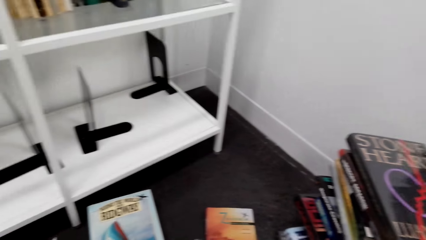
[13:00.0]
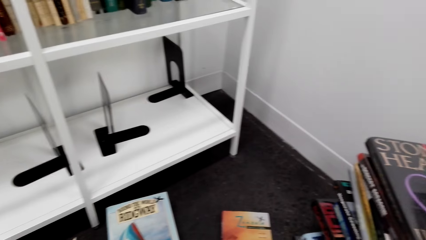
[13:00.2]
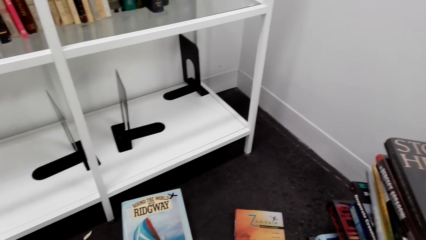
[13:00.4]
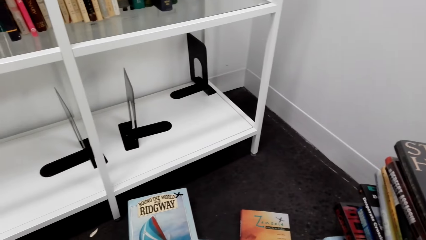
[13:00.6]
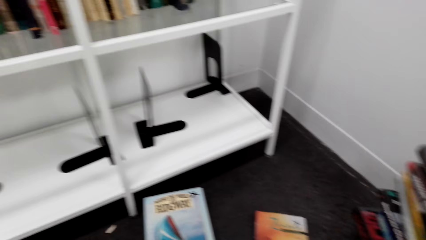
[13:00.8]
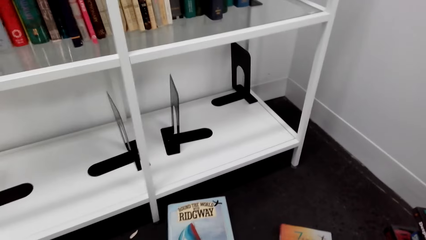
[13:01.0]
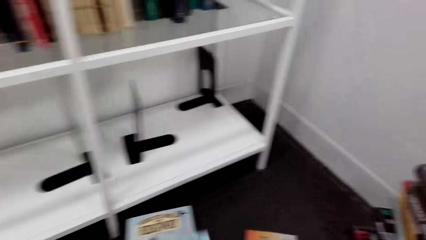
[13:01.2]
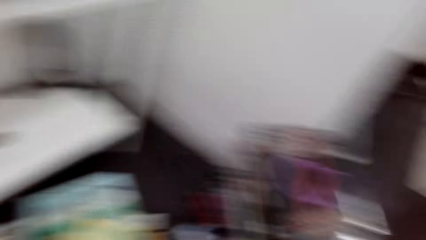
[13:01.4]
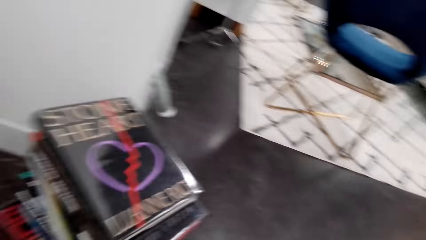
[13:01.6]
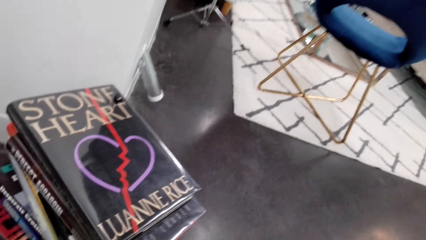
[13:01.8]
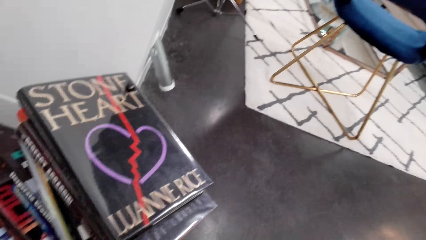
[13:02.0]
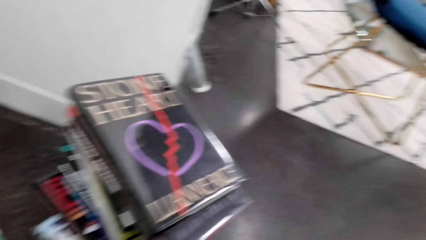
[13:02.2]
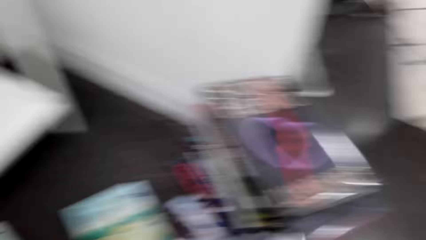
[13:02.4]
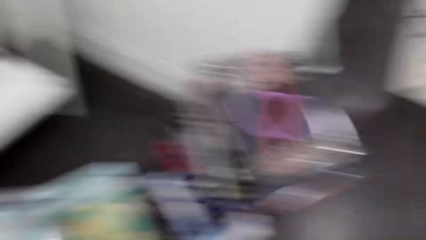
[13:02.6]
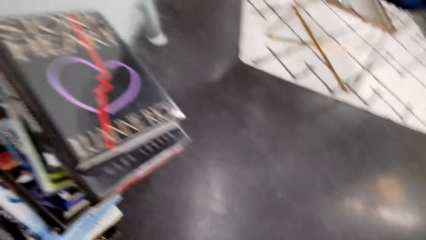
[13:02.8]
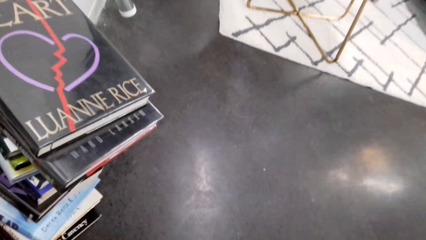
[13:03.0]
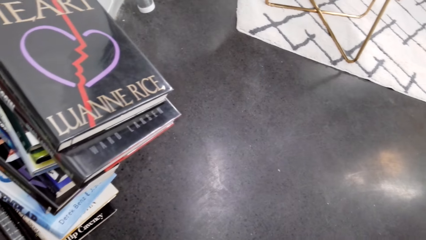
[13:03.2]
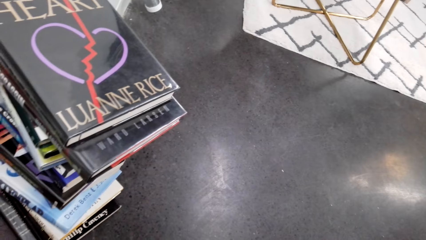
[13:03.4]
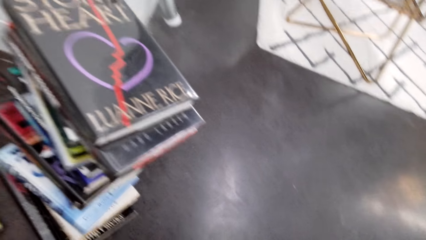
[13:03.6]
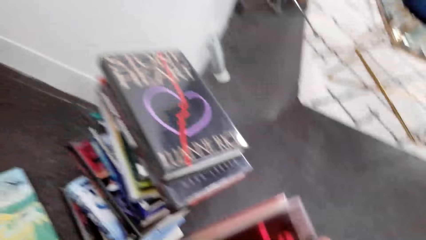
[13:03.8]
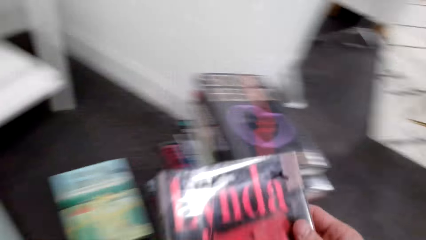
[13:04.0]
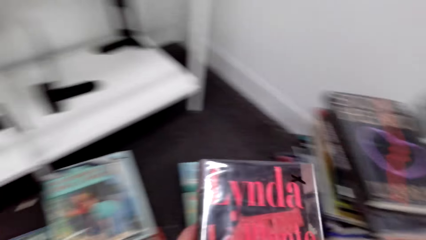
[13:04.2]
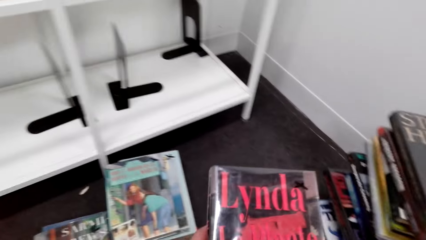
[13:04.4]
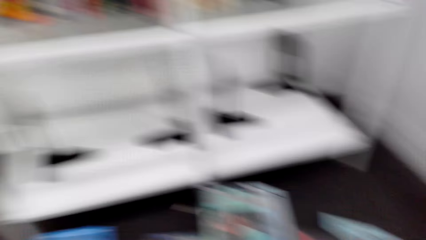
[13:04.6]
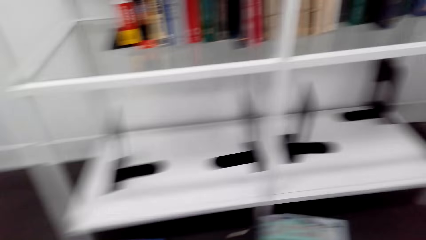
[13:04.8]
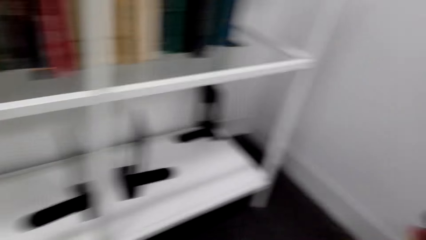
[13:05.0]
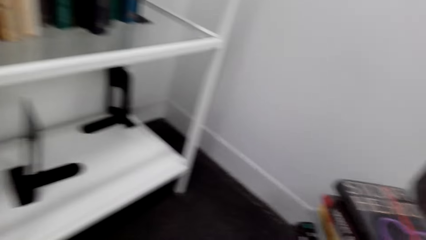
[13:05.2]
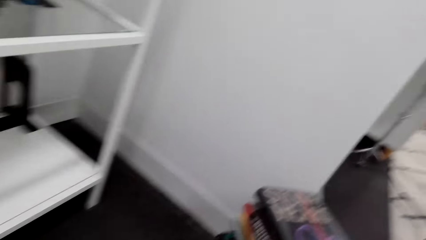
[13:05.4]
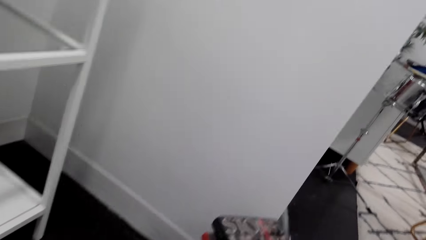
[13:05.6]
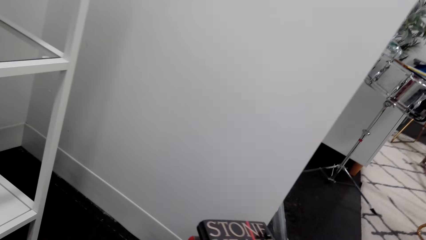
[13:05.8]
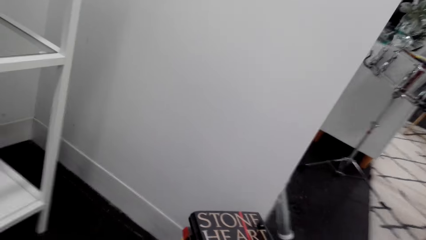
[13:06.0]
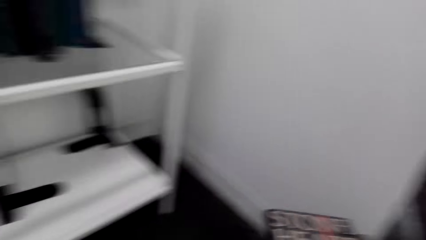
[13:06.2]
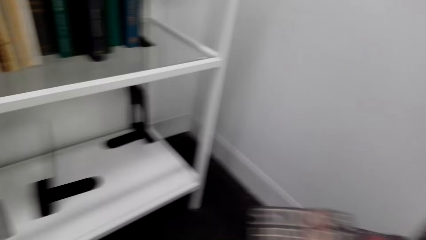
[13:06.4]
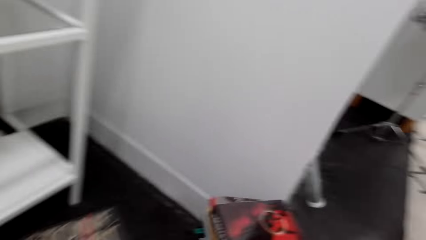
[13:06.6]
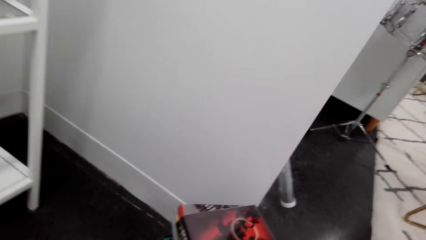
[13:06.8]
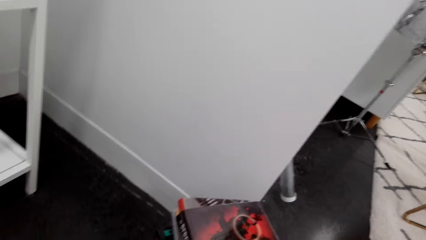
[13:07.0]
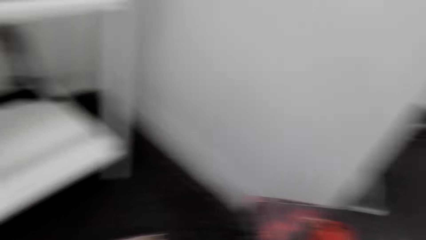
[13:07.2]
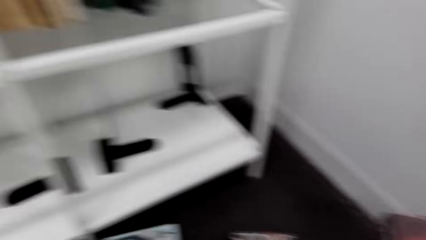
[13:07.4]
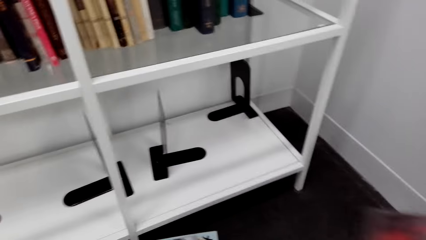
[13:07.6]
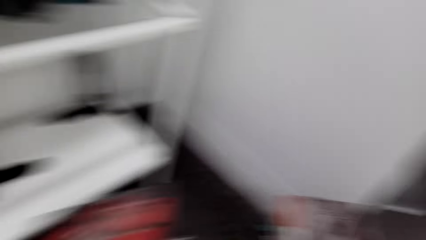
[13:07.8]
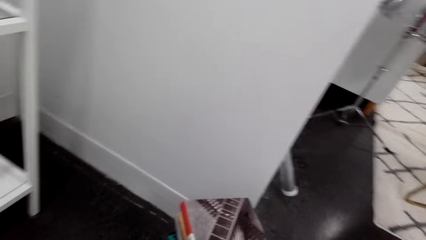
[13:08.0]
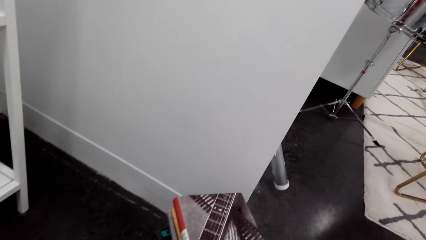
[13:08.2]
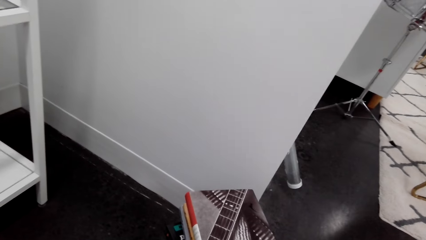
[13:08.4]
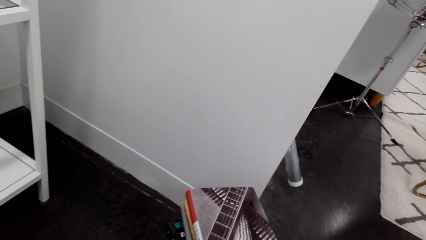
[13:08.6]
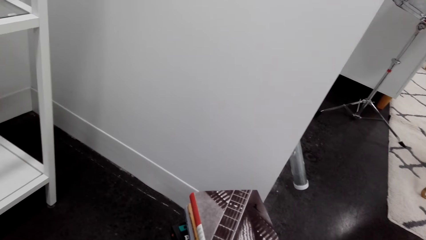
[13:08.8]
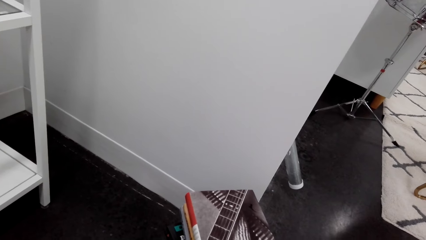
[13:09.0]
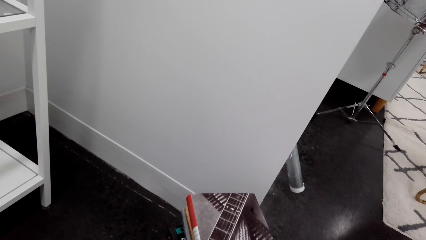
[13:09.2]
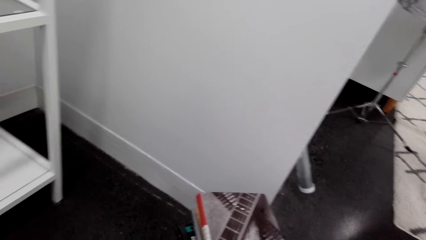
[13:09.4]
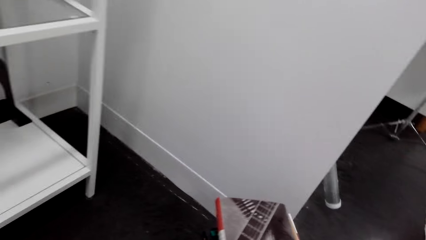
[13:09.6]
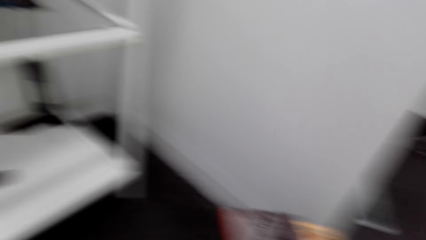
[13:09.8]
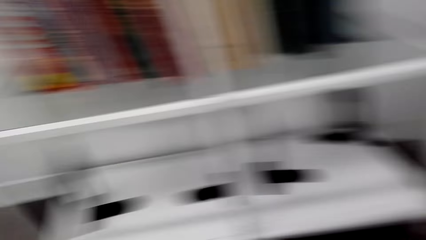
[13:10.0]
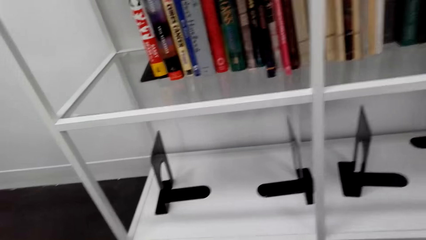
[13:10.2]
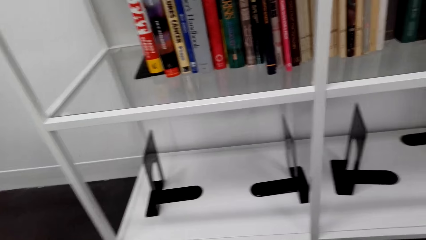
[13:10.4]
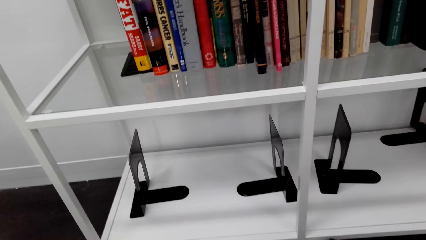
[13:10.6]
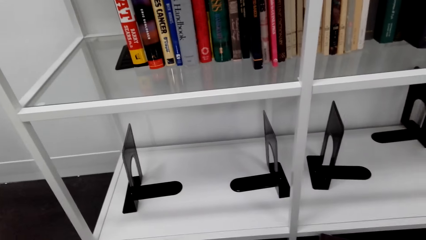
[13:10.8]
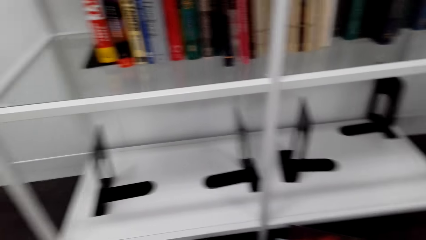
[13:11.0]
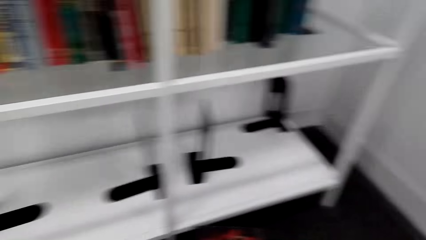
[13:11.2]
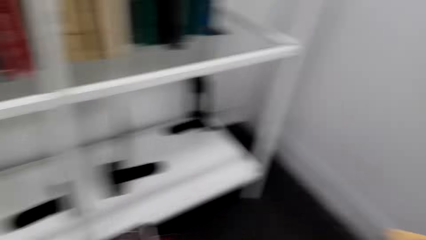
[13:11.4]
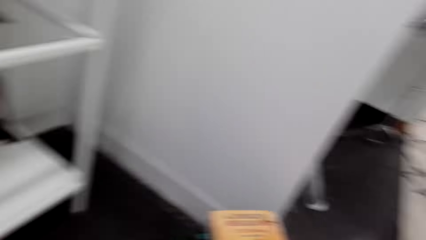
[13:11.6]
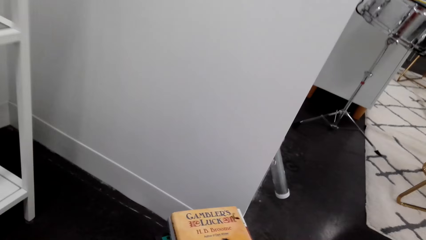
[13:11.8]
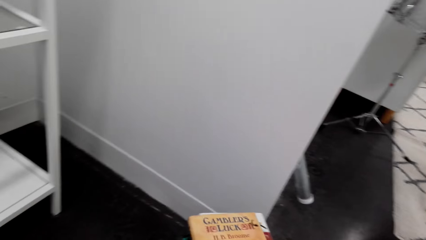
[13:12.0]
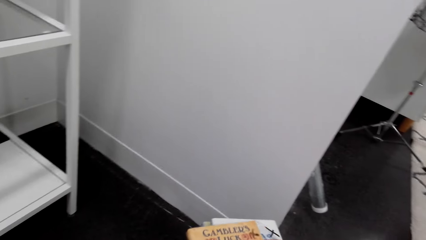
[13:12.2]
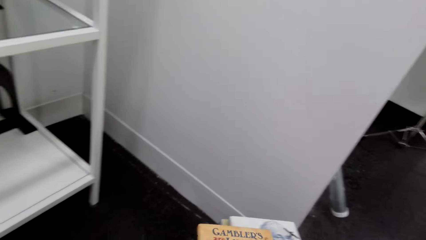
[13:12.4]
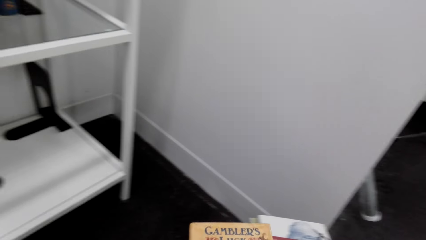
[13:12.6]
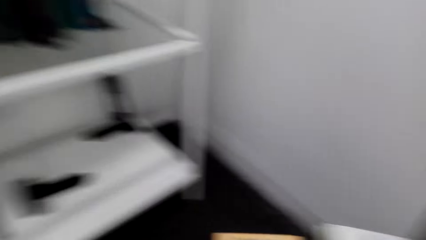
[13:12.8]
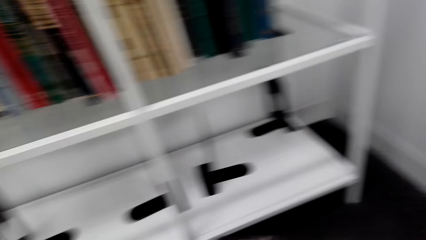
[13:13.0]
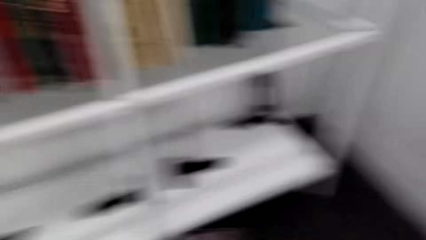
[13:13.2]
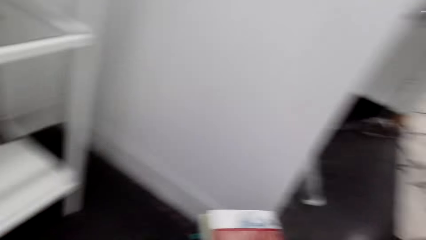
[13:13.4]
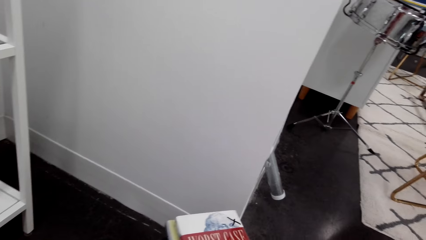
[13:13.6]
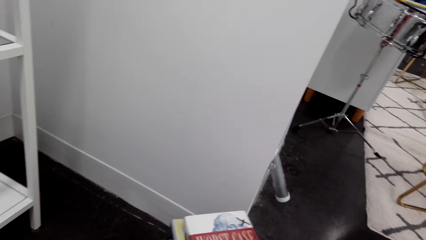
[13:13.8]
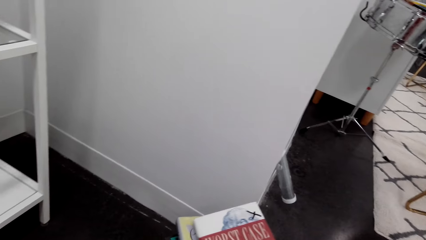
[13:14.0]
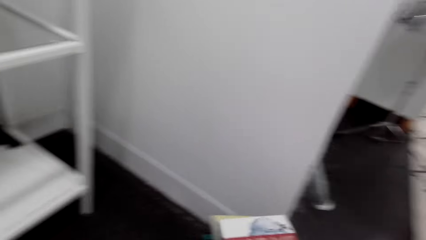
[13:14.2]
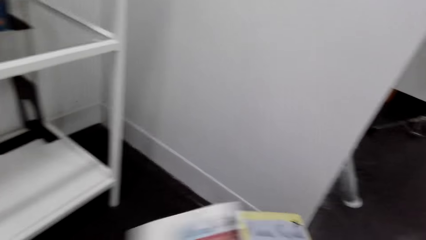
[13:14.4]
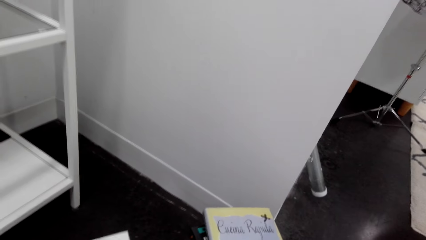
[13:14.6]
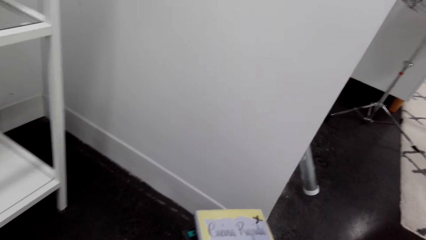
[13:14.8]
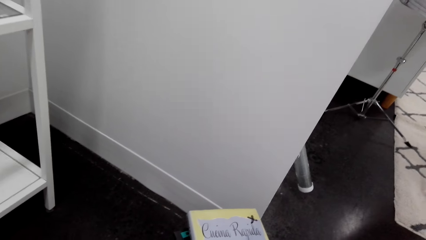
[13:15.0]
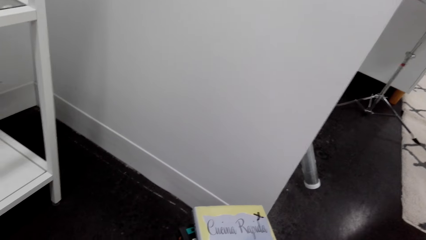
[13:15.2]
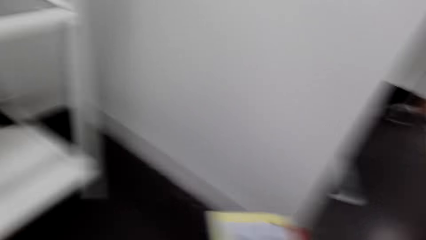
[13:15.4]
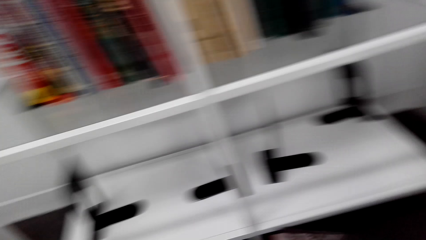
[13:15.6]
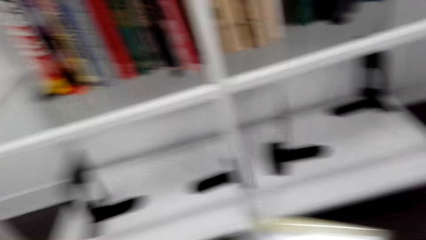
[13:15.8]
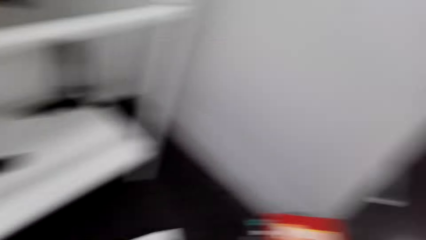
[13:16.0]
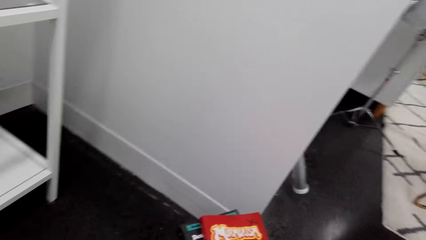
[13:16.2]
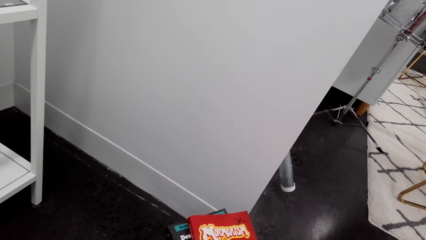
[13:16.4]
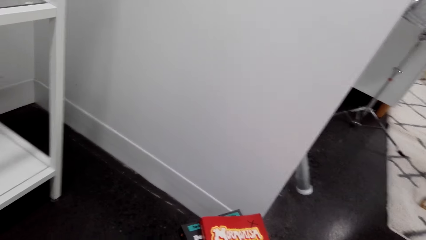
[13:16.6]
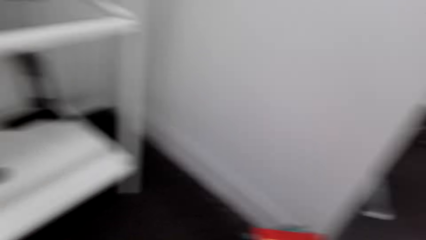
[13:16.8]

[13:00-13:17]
The camera wearer looks down. They pick up books with the right hand.
